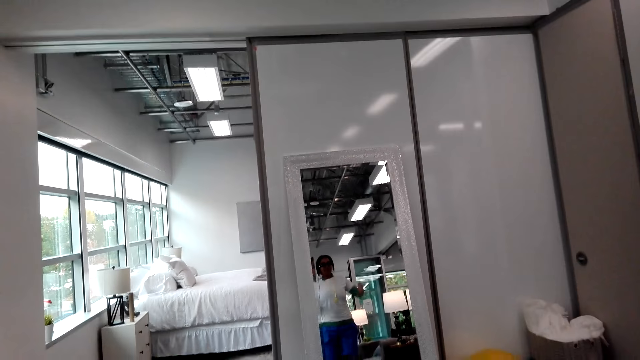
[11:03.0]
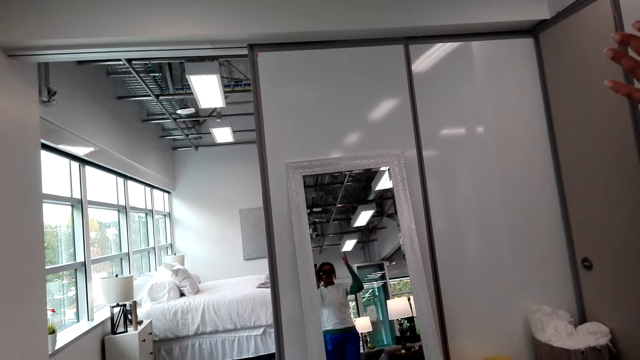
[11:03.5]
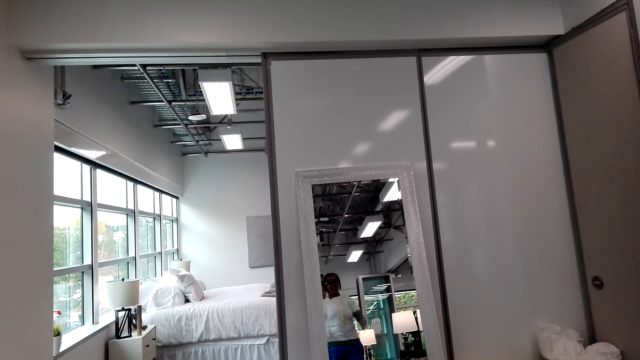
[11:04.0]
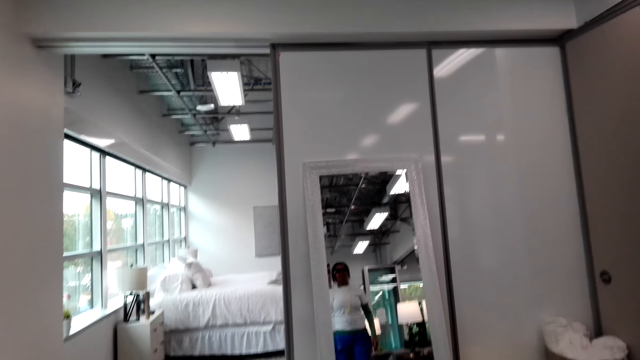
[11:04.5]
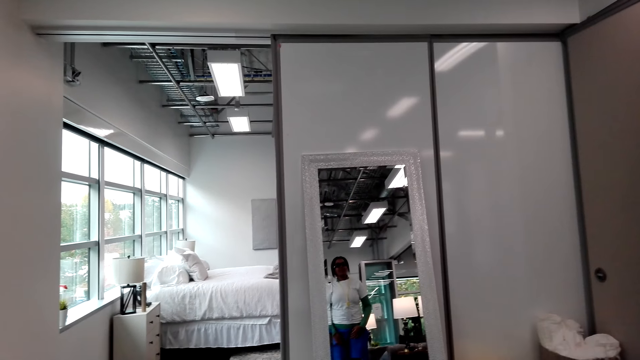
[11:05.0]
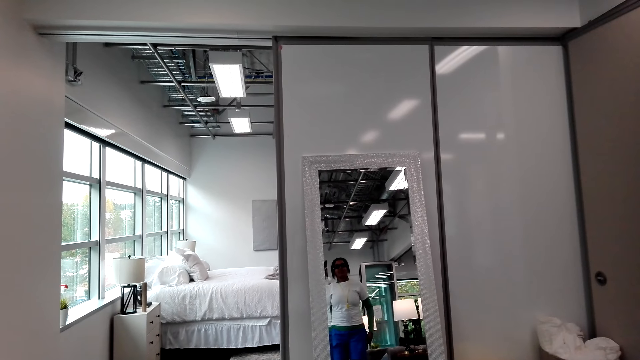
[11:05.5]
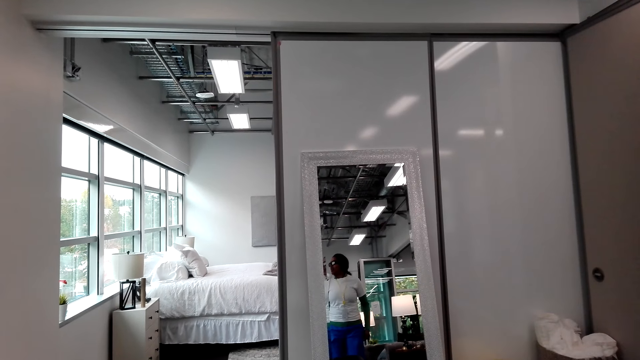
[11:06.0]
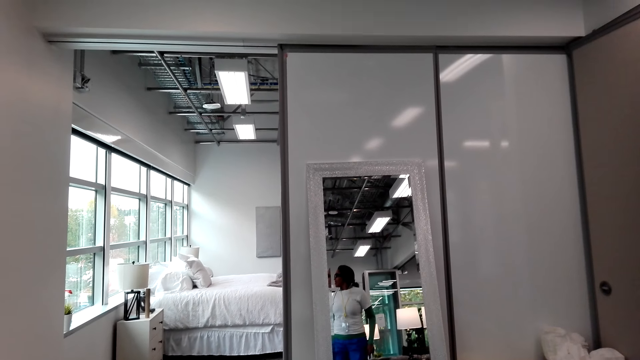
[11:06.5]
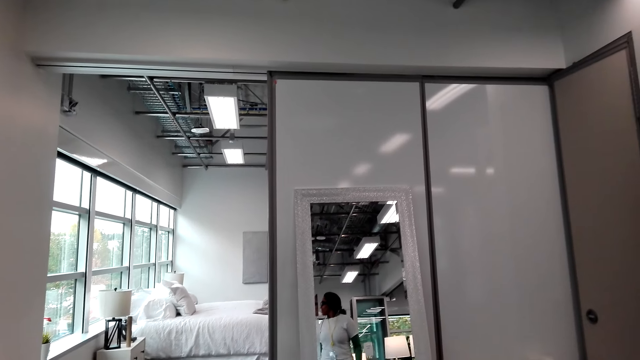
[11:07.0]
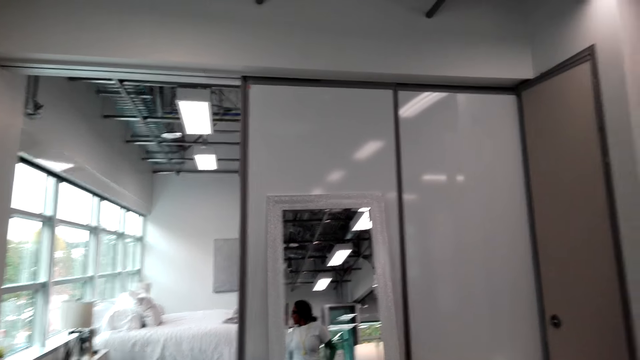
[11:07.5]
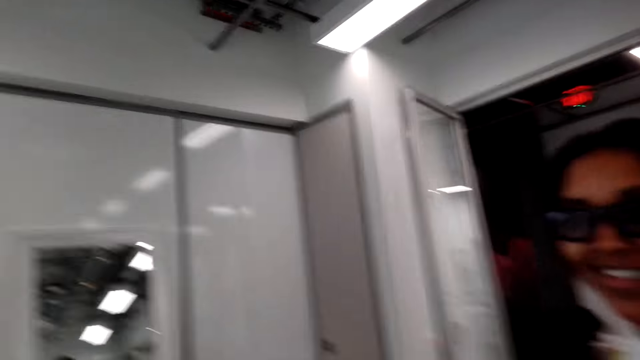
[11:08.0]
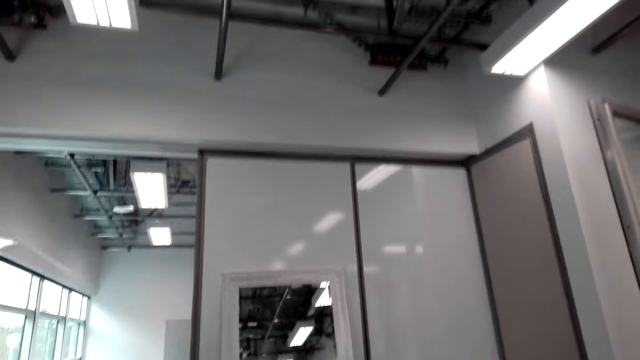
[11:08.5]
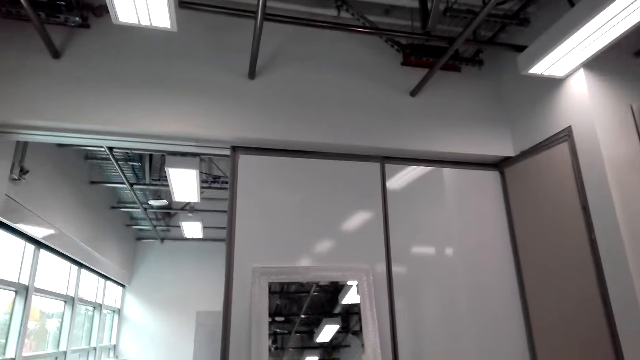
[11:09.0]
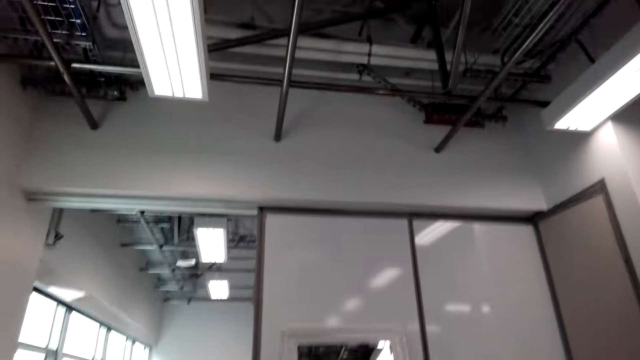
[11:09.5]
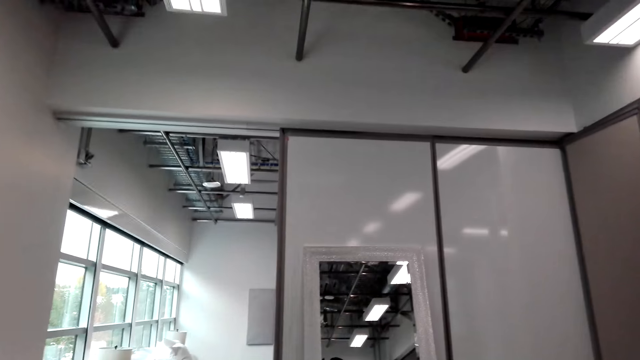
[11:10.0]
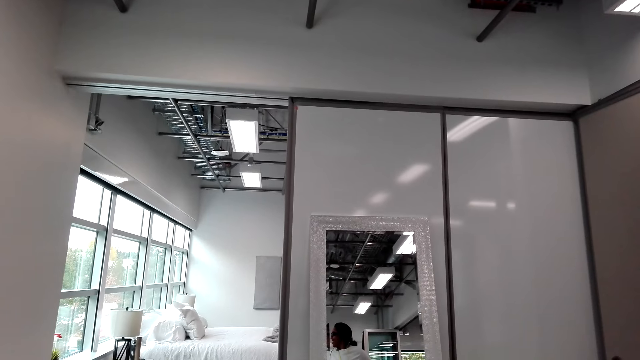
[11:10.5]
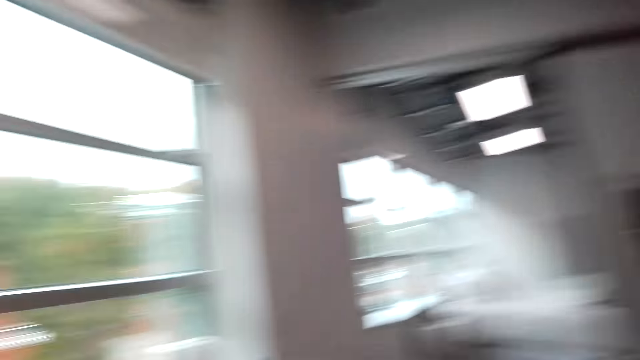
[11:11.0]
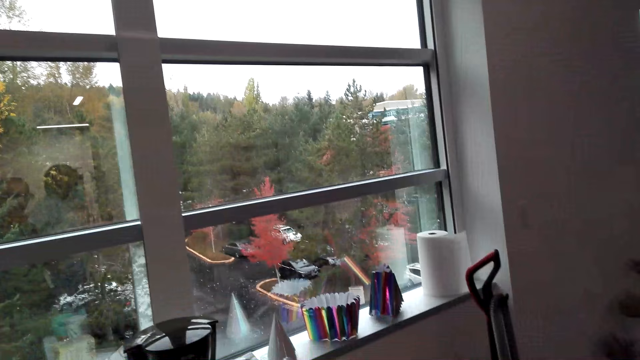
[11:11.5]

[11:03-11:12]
The camera wearer makes a hand gesture. They look around. The lady looks at herself in the mirror. The lady raises hands. The camera wearer talks with the lady. They lower the hand. They talk with the lady. They look around. The lady looks at herself in the mirror.

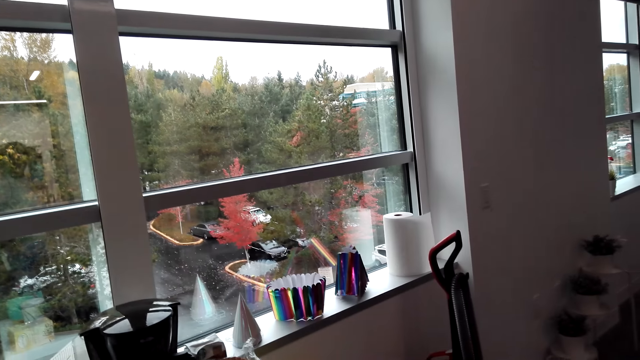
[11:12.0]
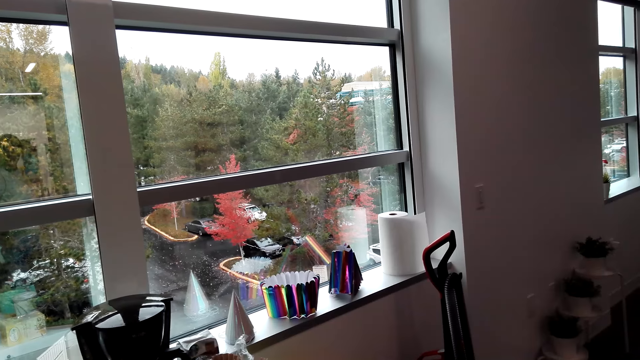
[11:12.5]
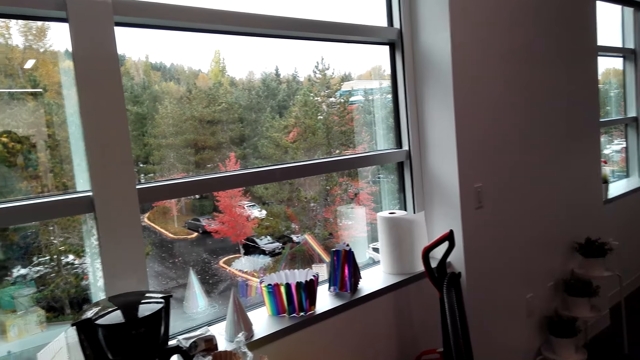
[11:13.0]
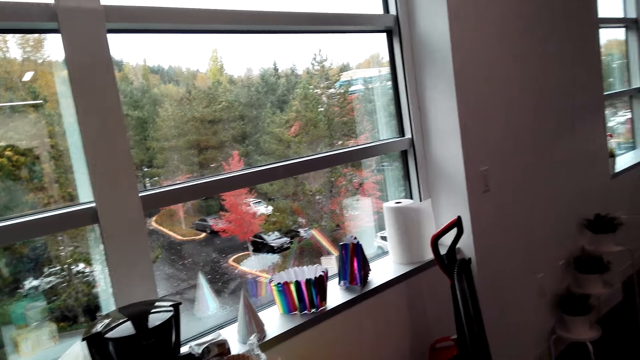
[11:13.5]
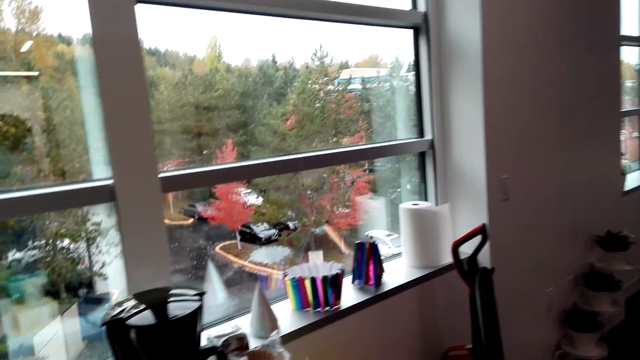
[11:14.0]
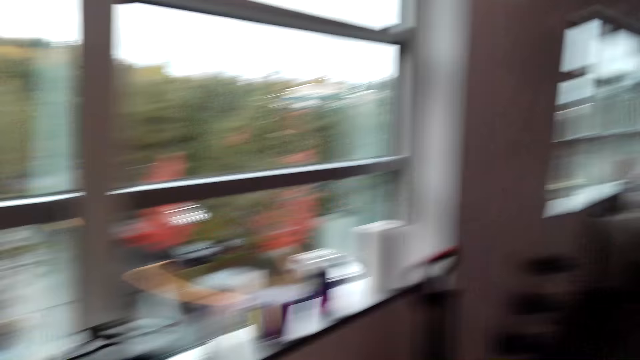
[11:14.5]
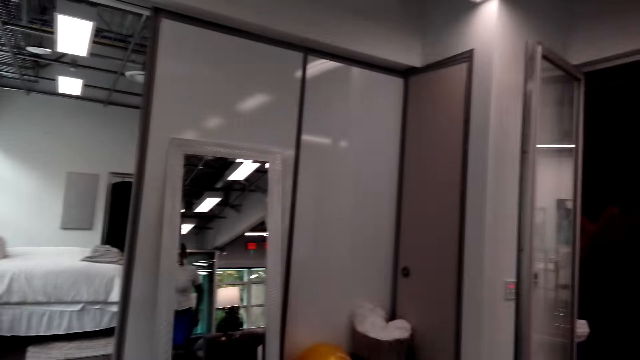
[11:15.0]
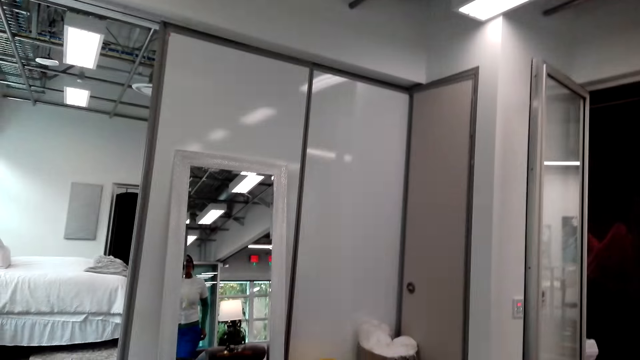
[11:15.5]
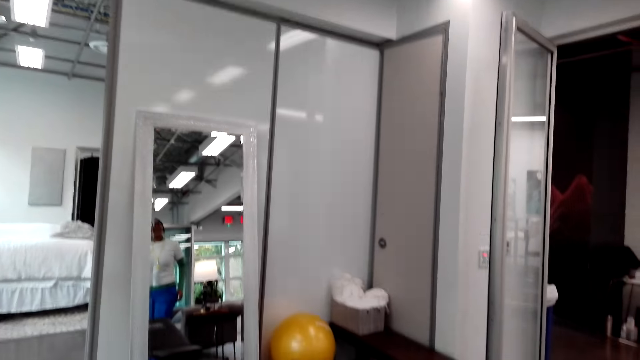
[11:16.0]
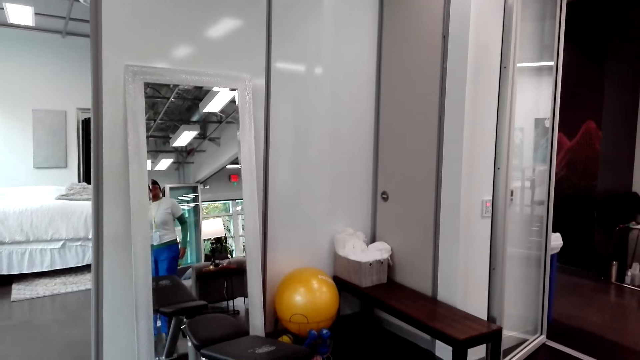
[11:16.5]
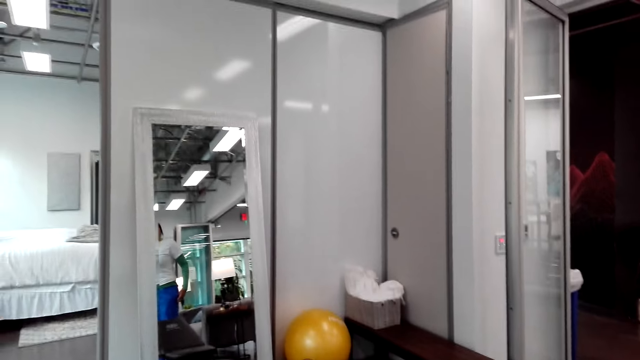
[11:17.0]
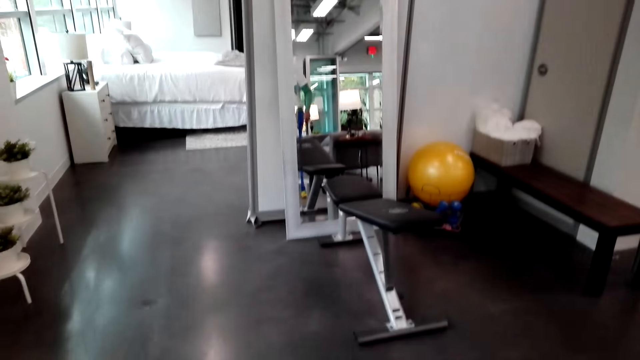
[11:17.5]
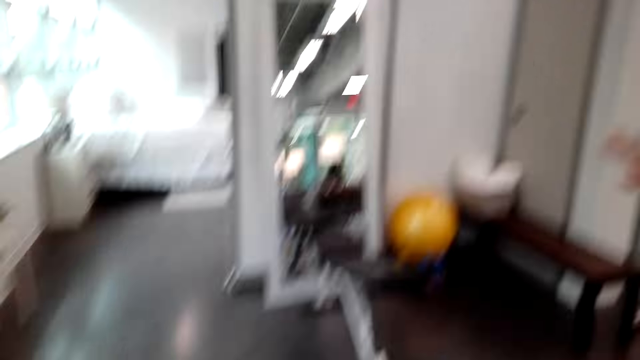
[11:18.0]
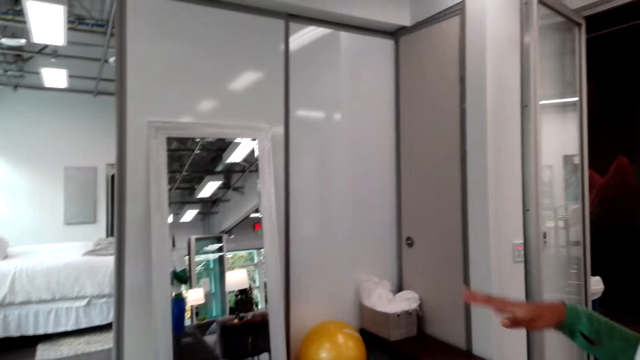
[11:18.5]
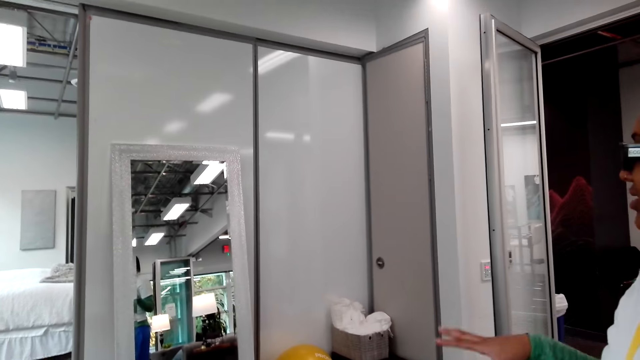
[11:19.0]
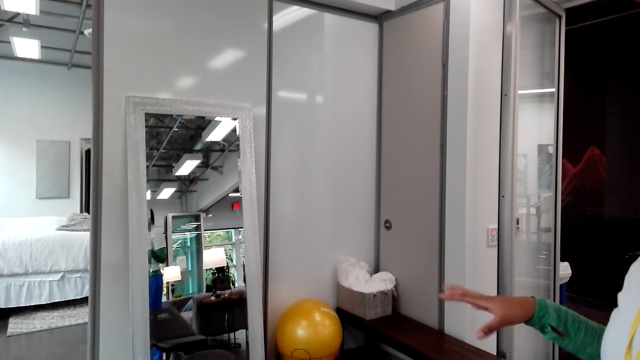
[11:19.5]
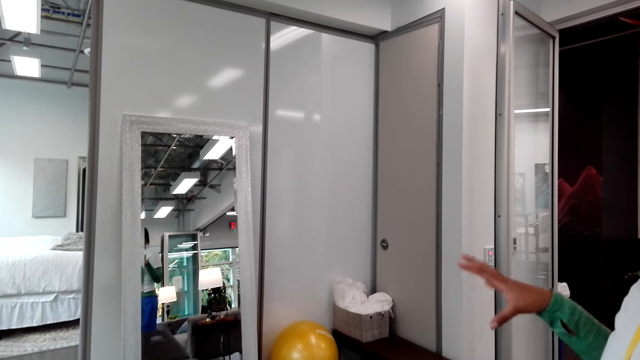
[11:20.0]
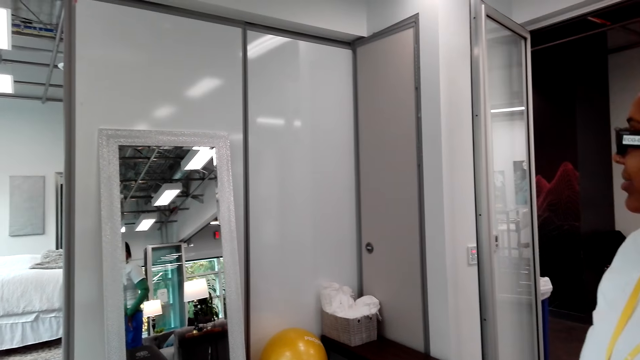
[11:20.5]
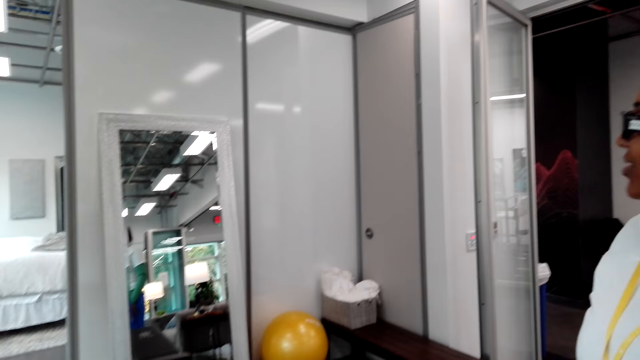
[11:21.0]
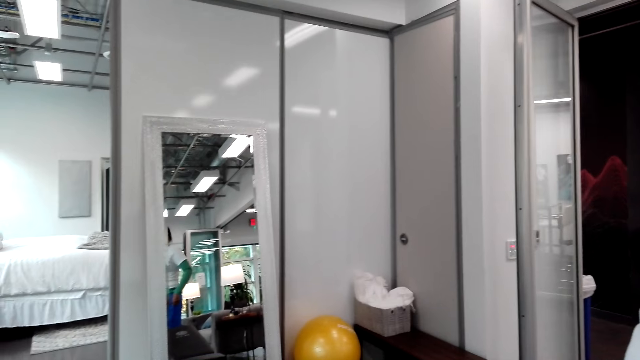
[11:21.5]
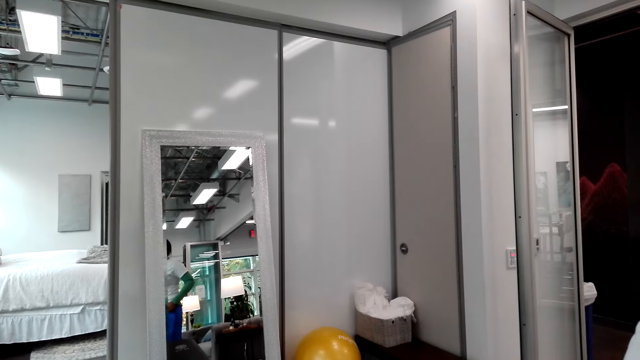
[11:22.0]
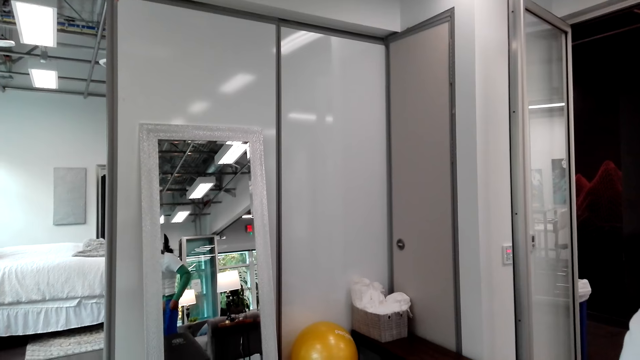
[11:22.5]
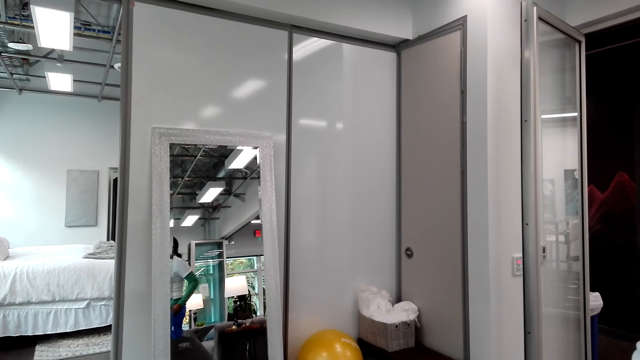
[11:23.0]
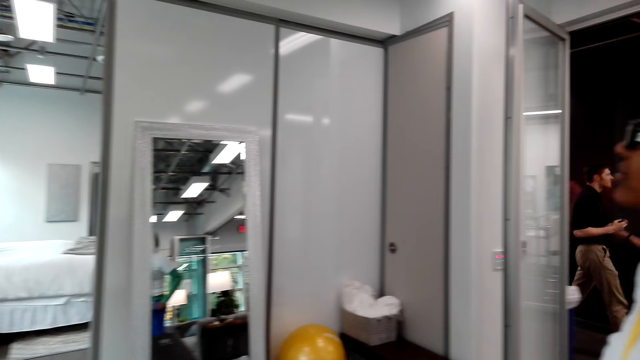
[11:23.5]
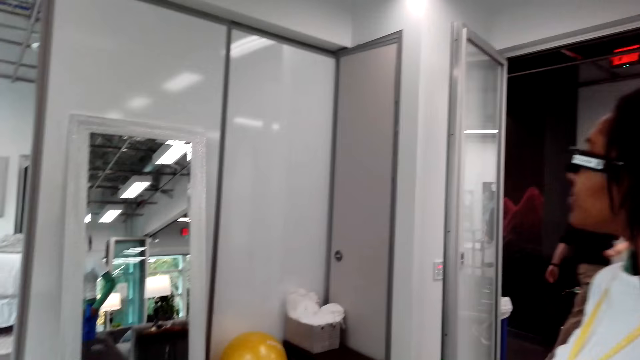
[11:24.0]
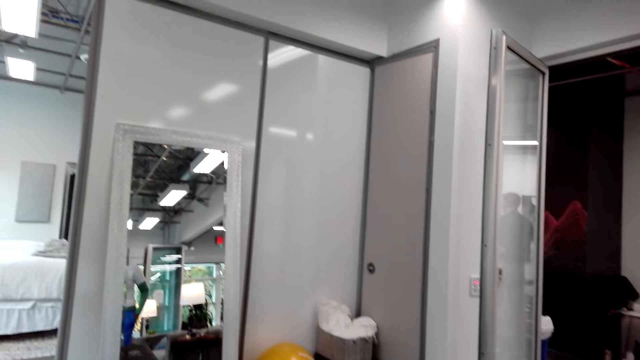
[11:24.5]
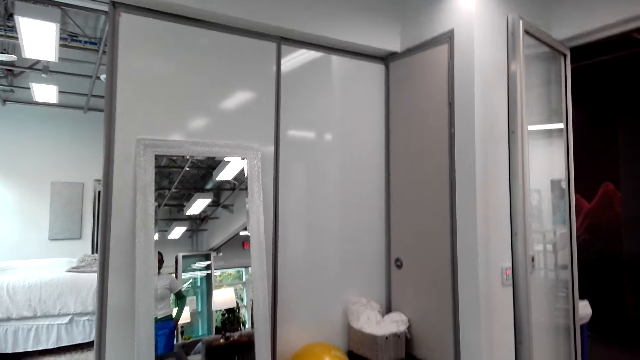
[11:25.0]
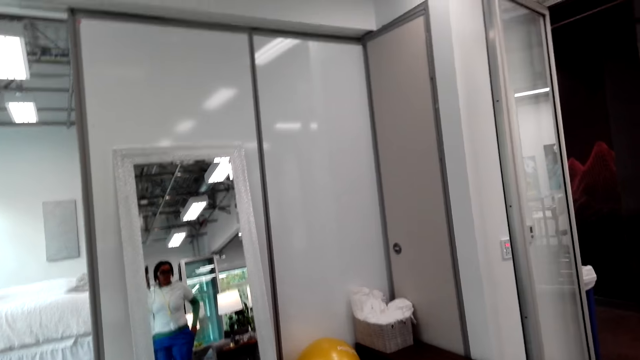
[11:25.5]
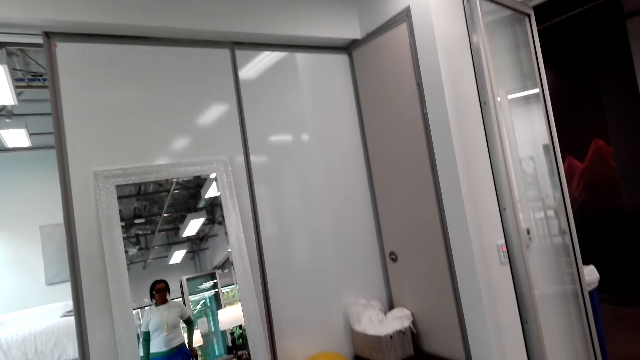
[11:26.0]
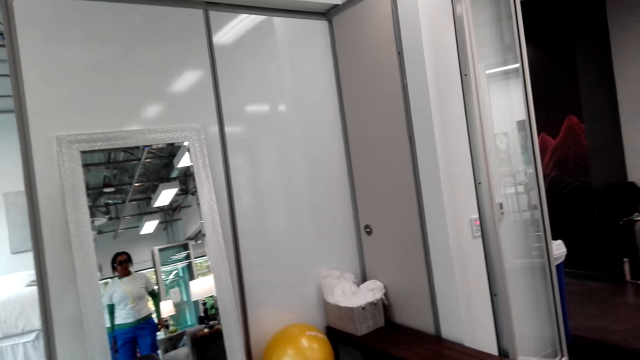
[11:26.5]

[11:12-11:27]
The camera wearer talks with the lady. They look around. They look around again. They talk with the lady. The lady looks at herself in the mirror. The lady makes a hand gesture. The camera wearer moves hands. They talk with the lady. They look around. The lady looks at herself in the mirror.
